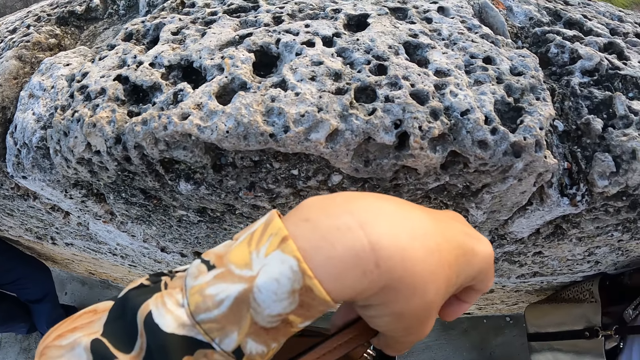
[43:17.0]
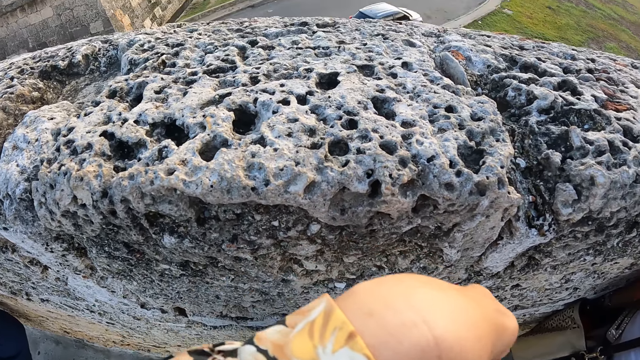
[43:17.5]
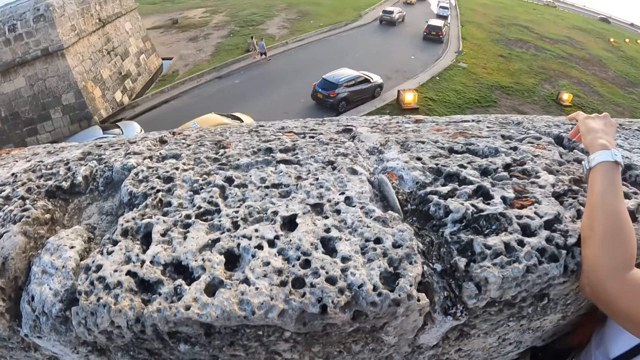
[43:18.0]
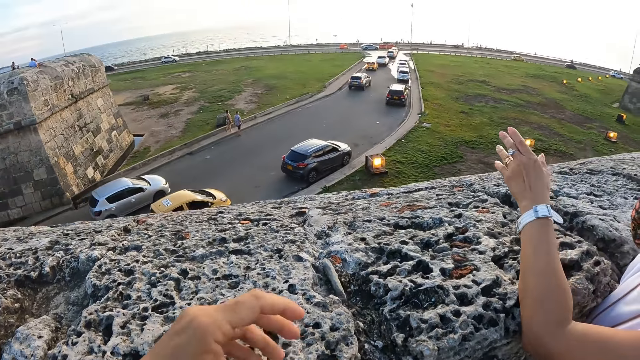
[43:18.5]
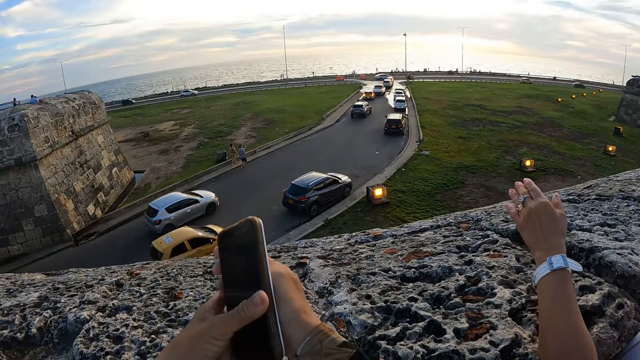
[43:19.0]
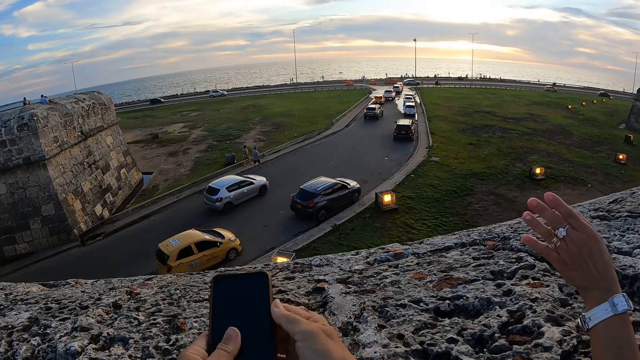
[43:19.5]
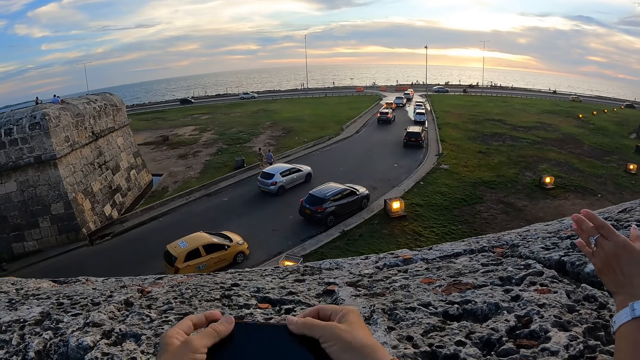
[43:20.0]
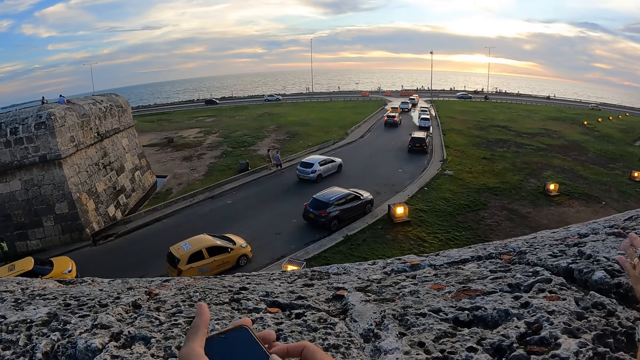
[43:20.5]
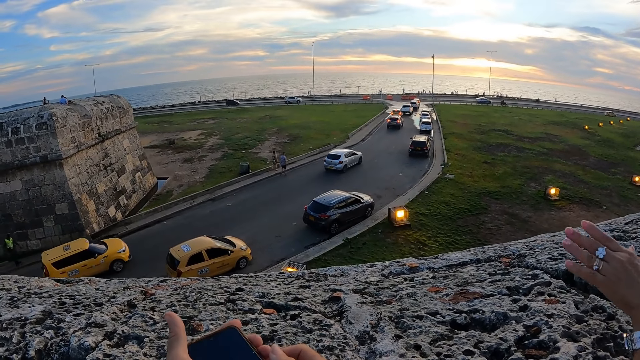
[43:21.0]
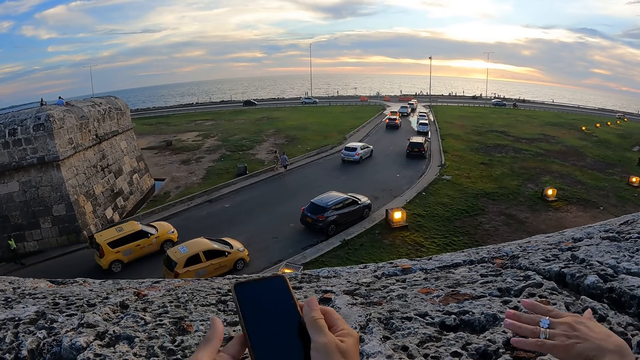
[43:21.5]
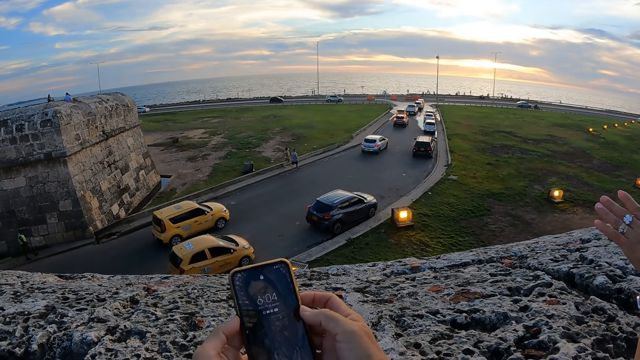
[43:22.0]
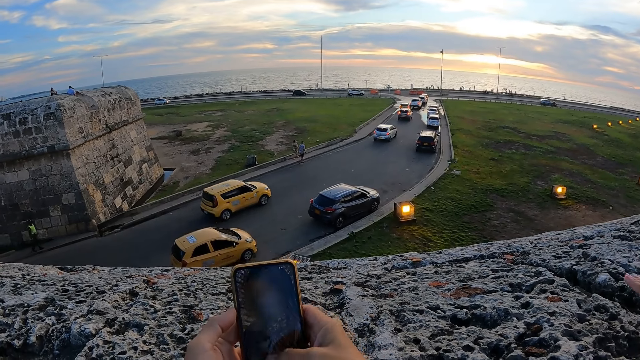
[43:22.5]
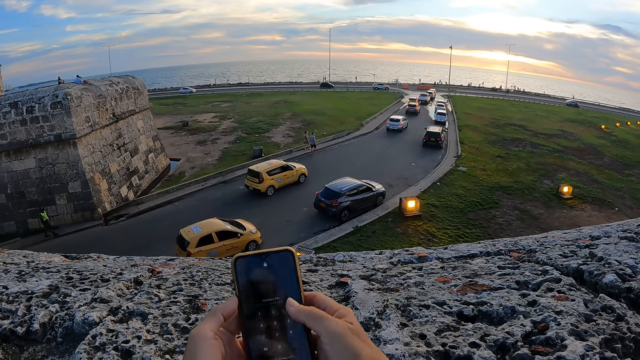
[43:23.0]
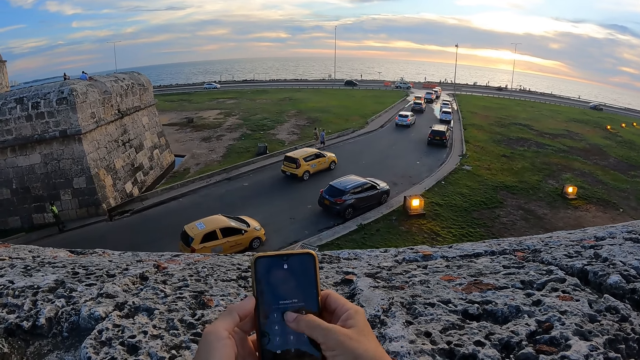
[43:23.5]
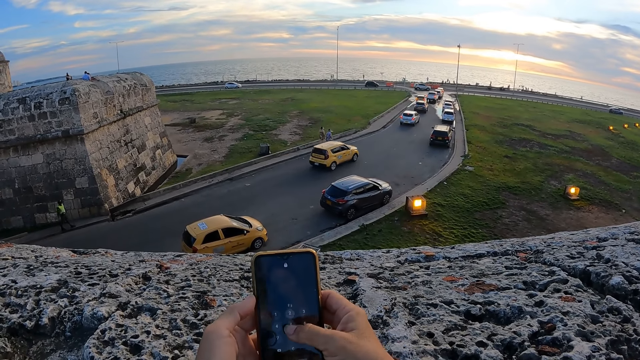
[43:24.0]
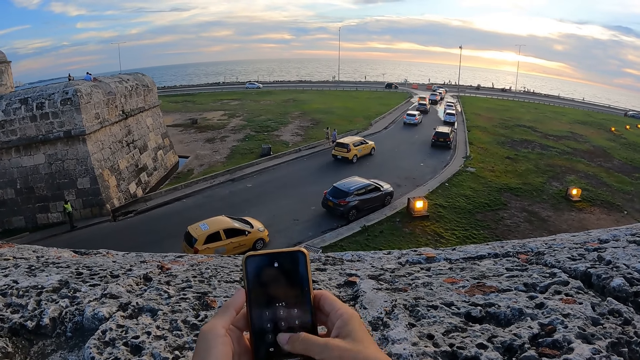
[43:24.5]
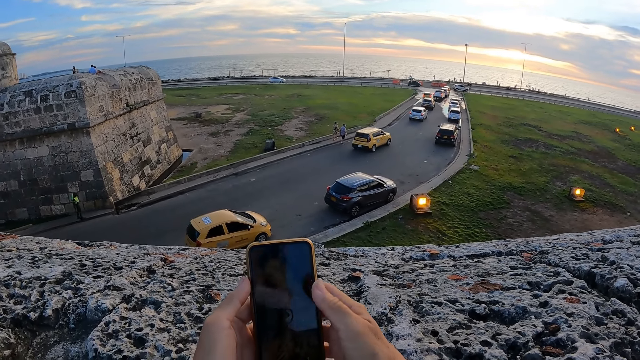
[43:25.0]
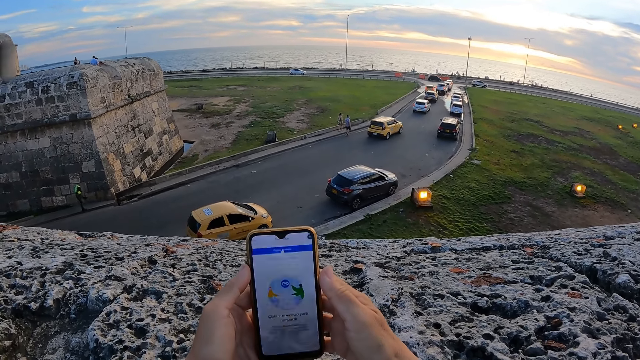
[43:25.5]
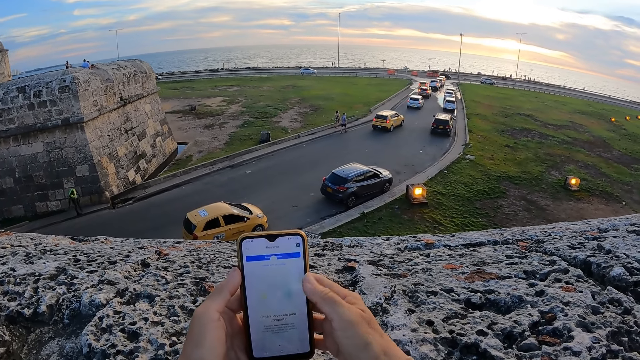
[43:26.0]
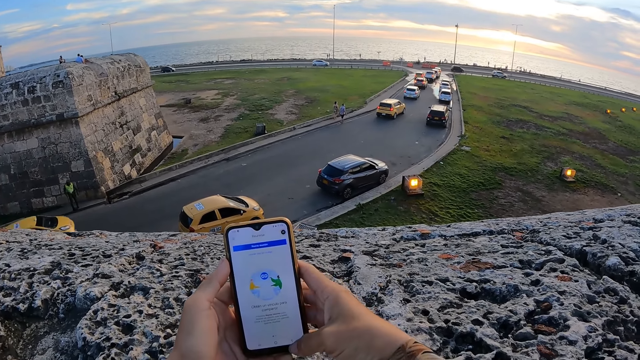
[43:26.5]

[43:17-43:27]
The camera wearer brings out a phone or cellphone from his bag with his right hand. The woman gesticulates with her left hand. The camera wearer presses the phone in his hands. He operates the cellphone. He inputs a password on the phone screen.

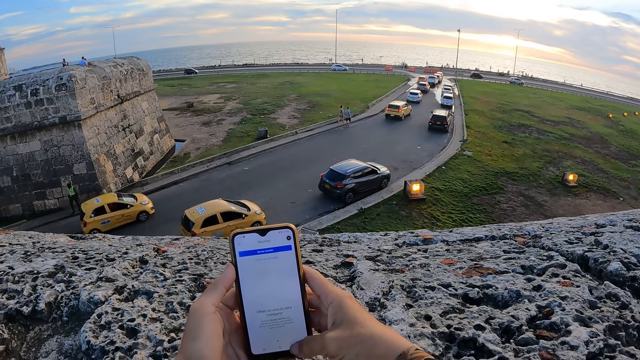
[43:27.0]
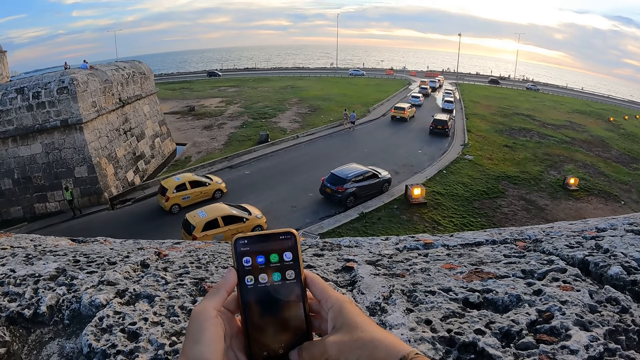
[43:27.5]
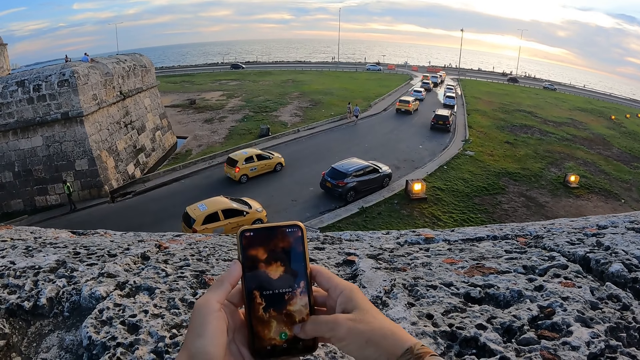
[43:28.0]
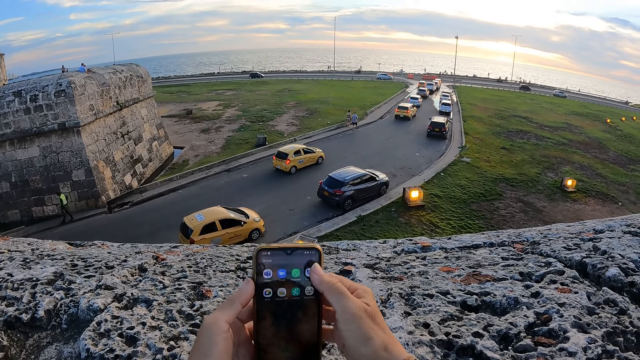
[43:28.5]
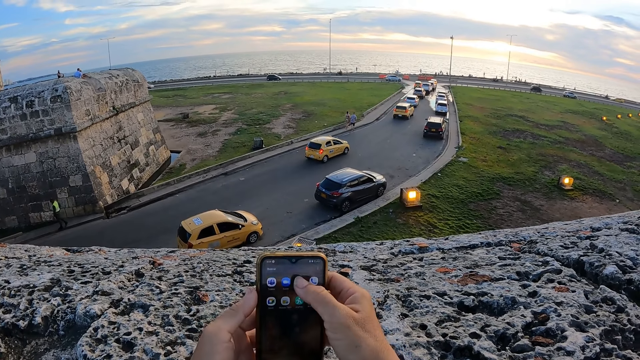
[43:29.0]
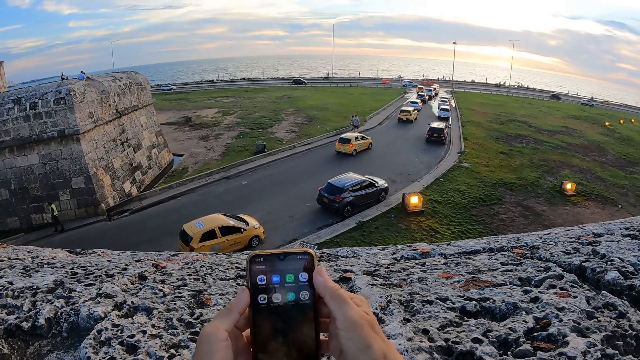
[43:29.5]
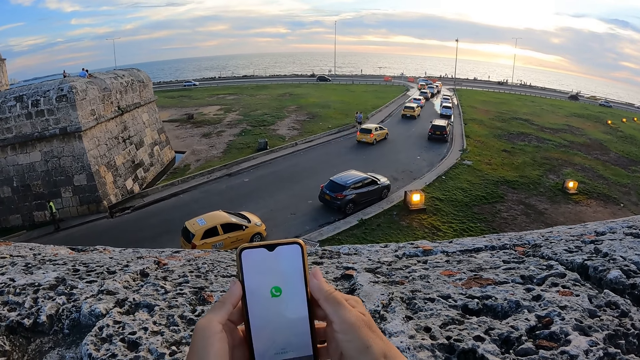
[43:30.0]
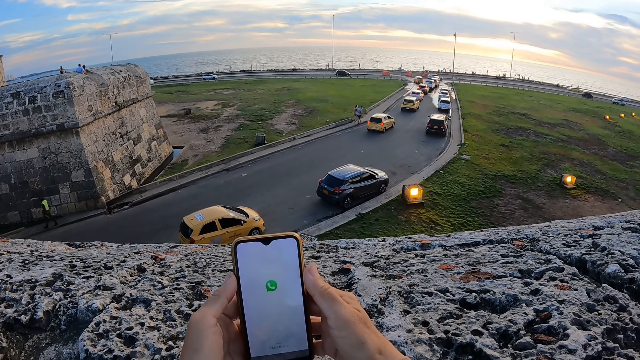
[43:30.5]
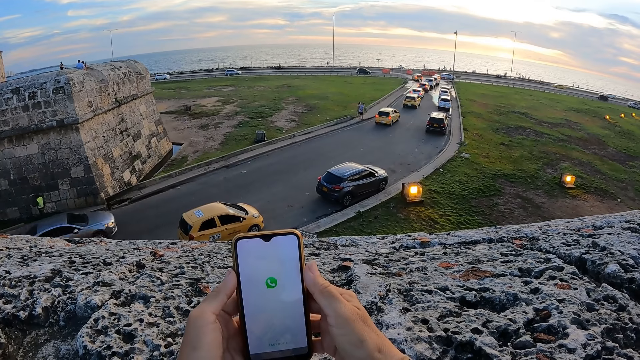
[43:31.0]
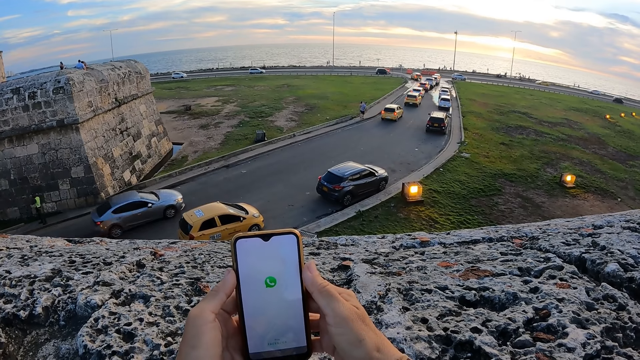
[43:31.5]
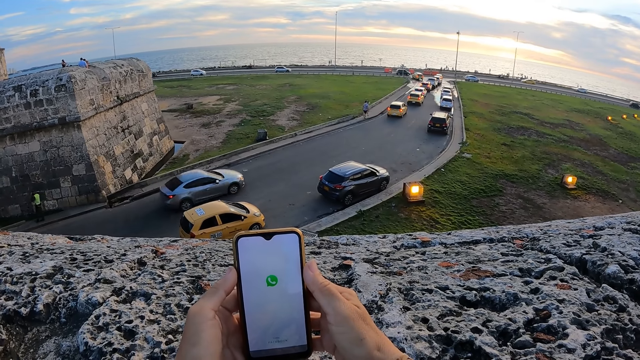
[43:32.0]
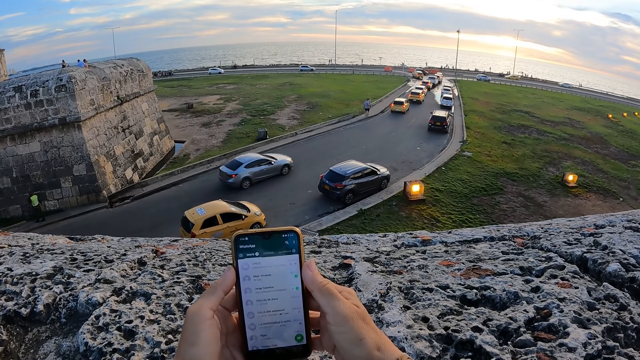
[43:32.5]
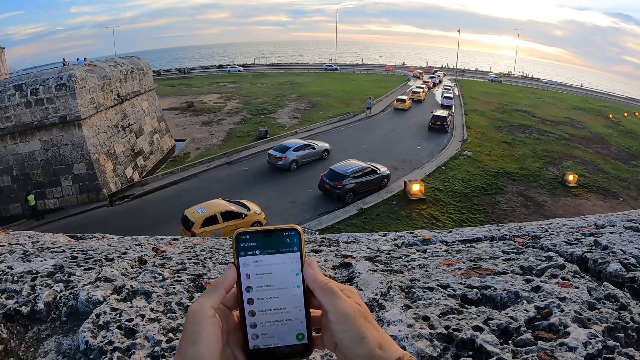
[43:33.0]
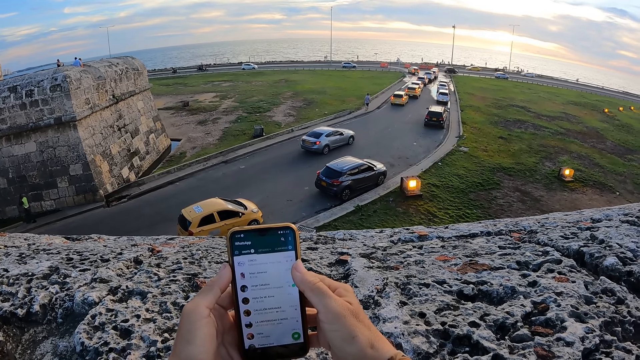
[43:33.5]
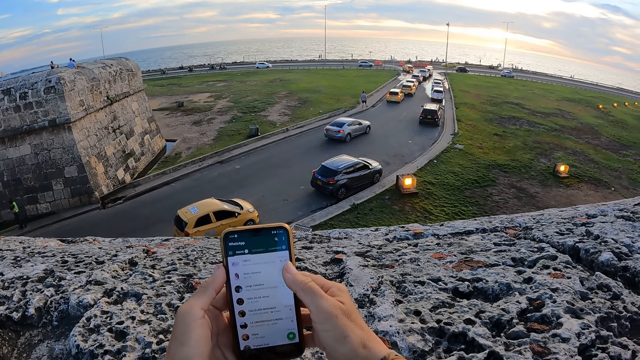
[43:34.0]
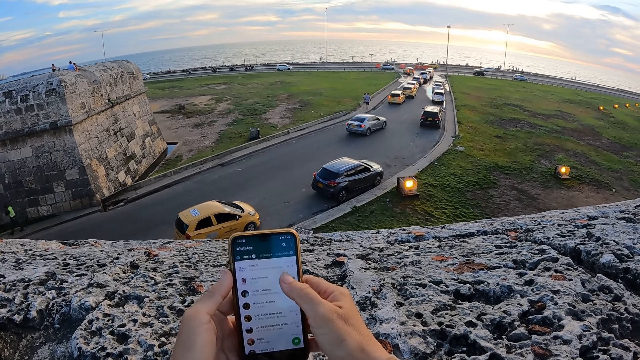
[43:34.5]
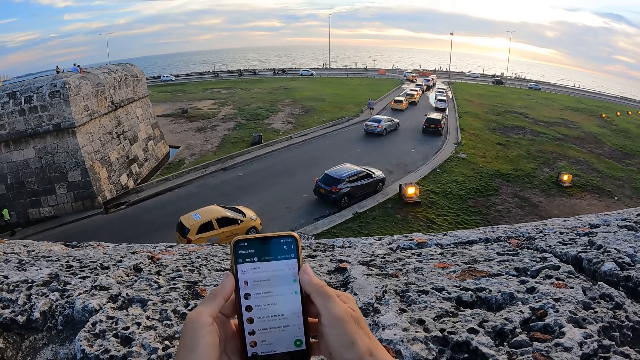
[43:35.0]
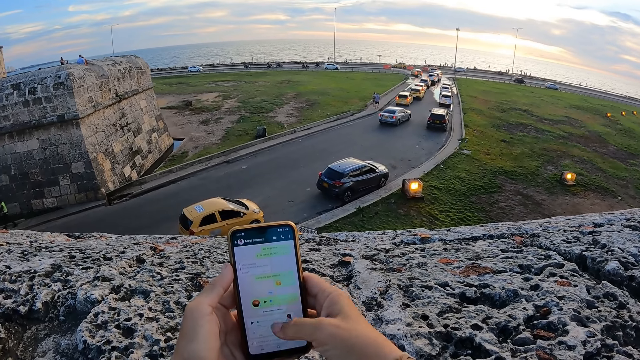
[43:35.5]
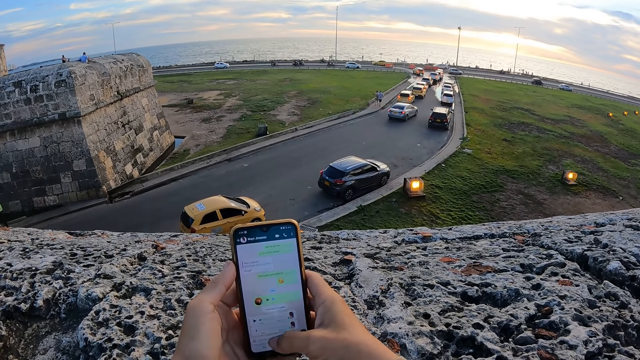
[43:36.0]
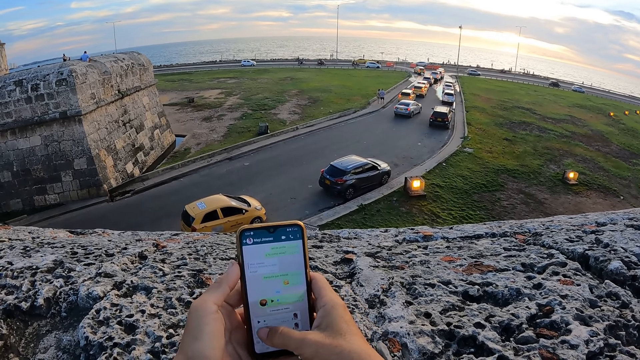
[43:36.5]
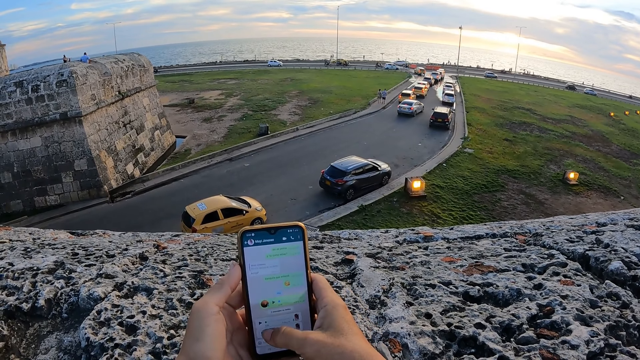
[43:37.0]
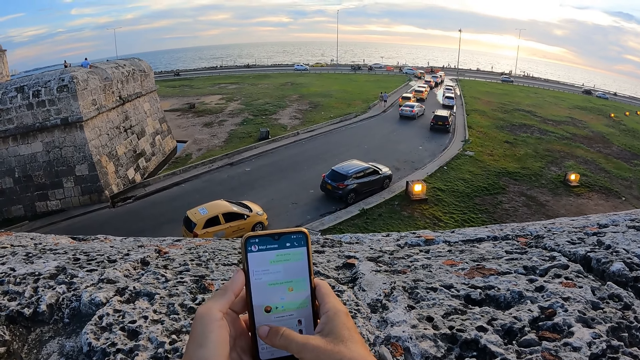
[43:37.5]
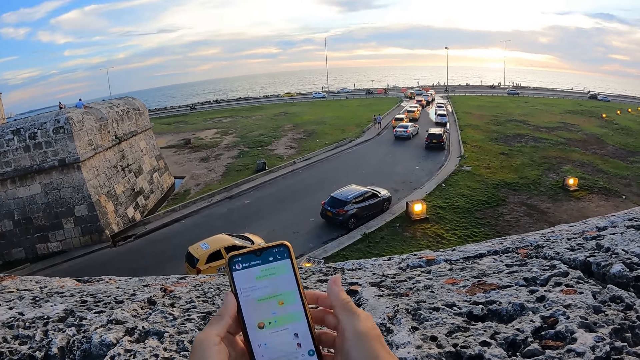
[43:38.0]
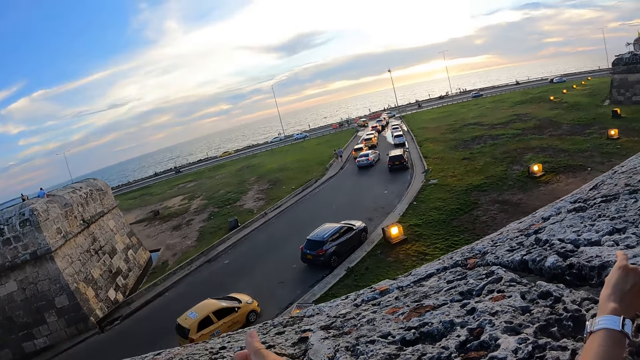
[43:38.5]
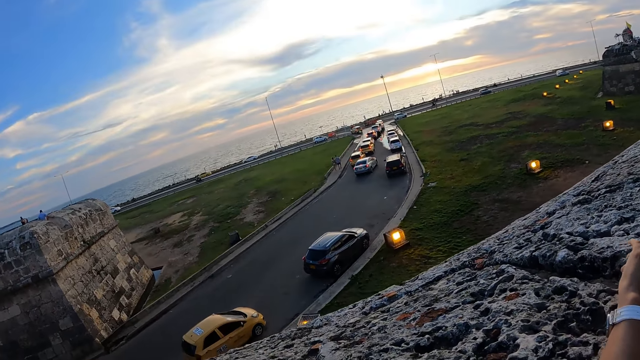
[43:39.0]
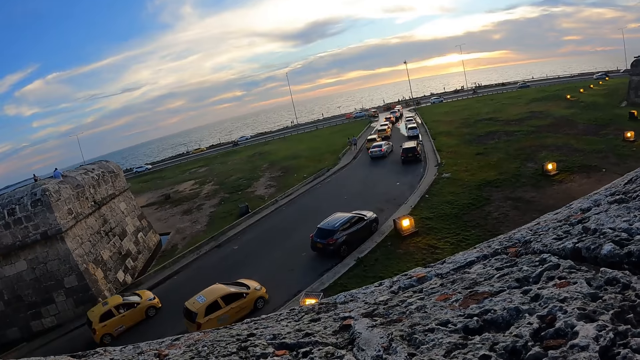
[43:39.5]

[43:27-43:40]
The camera wearer clicks on an application. He taps on a chat on an app. He clicks on a media file on an app. He puts the phone in his left hand on his ear. He lifts the phone.
